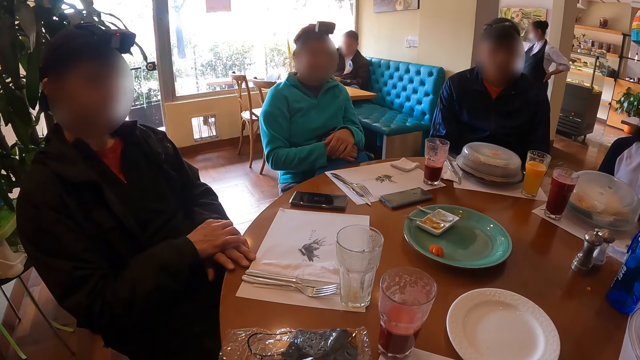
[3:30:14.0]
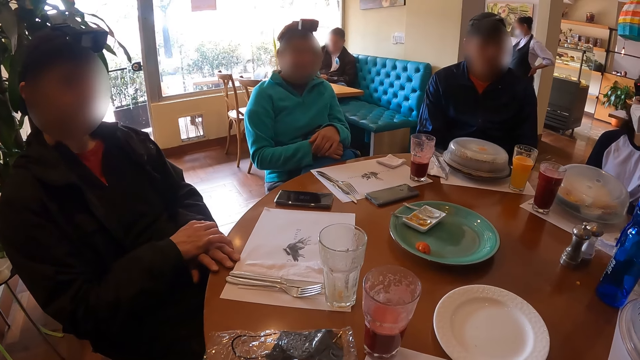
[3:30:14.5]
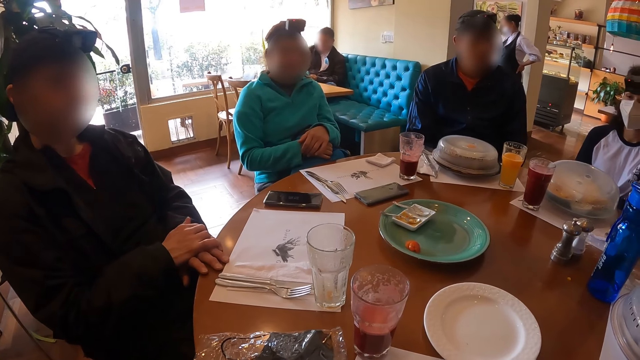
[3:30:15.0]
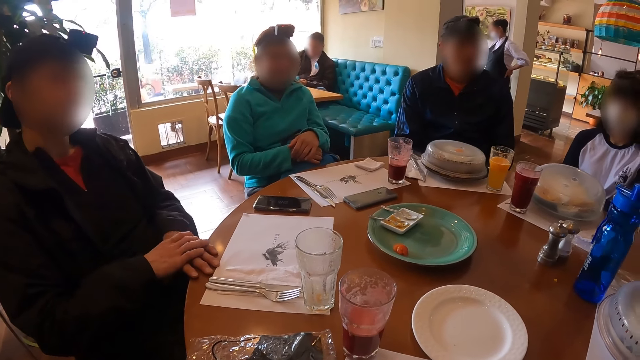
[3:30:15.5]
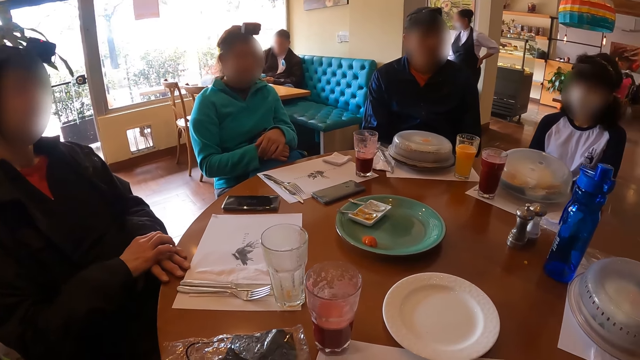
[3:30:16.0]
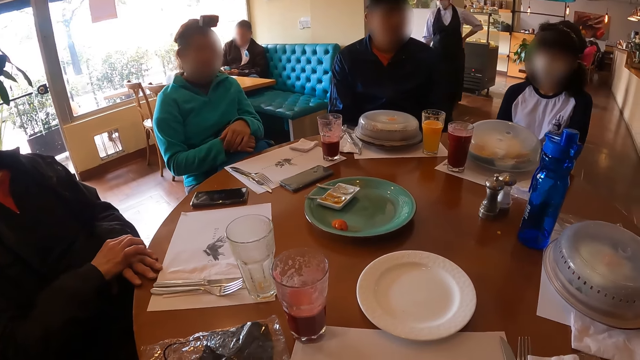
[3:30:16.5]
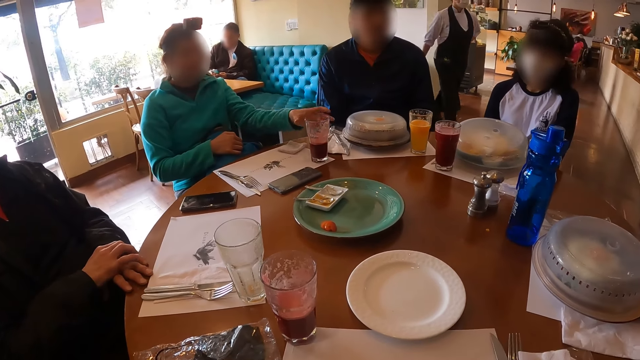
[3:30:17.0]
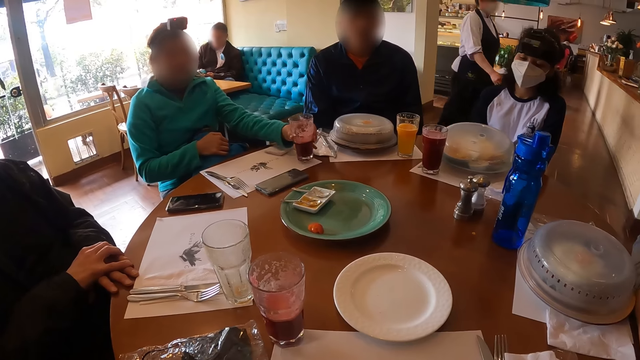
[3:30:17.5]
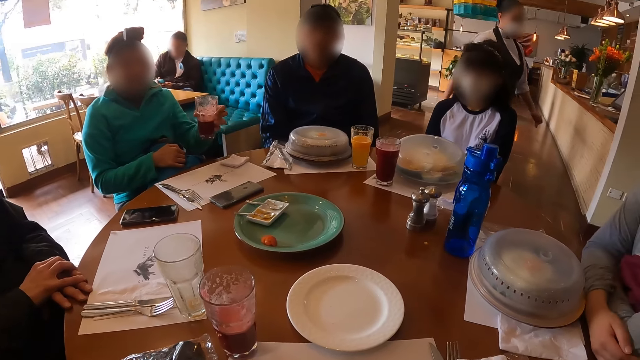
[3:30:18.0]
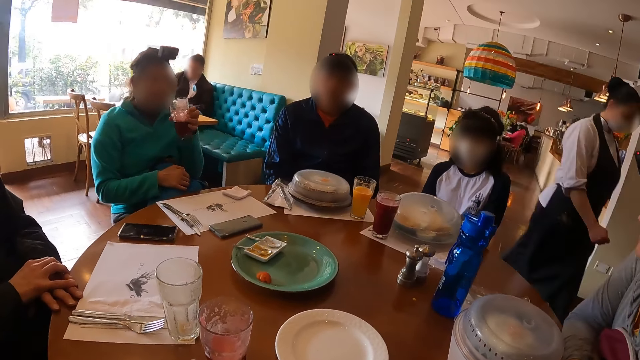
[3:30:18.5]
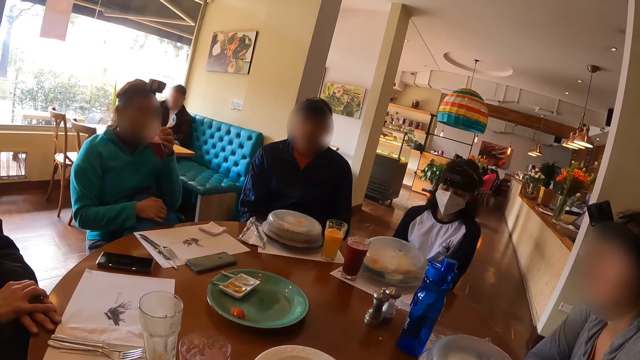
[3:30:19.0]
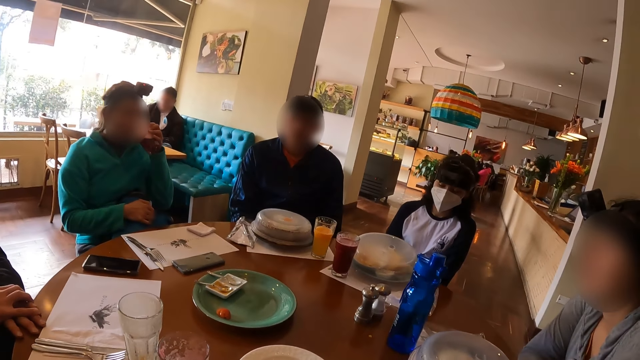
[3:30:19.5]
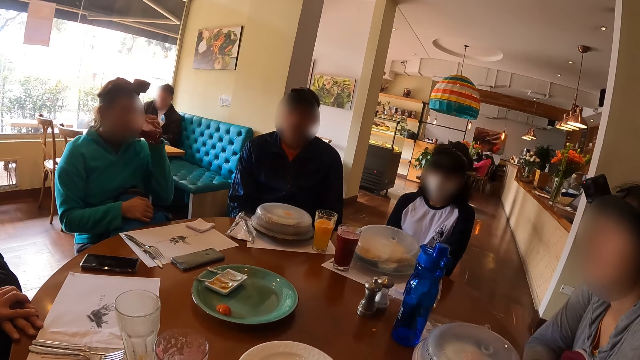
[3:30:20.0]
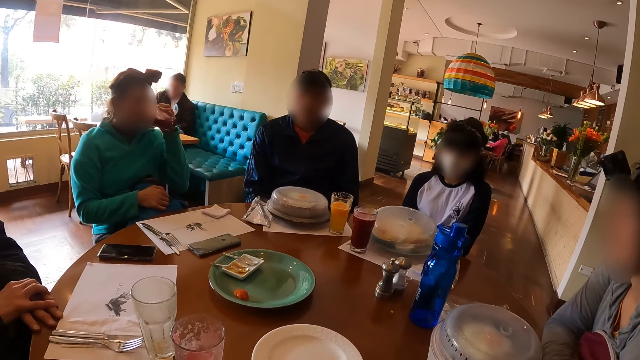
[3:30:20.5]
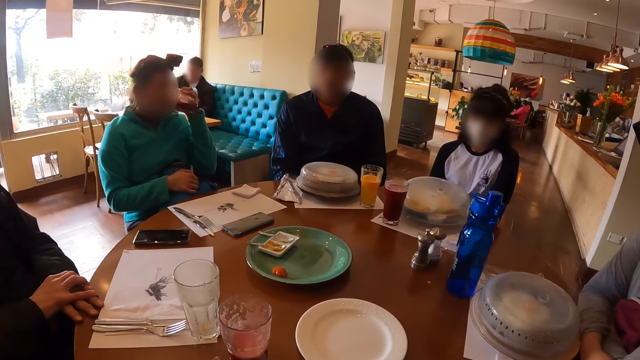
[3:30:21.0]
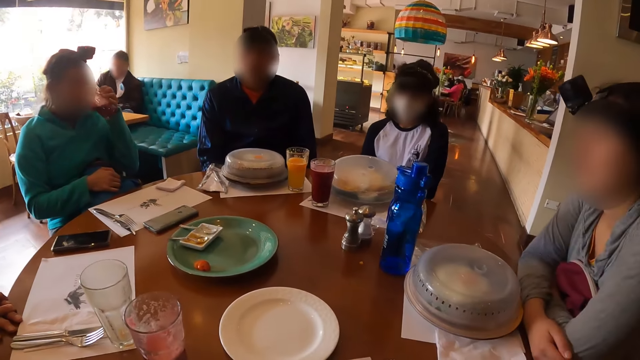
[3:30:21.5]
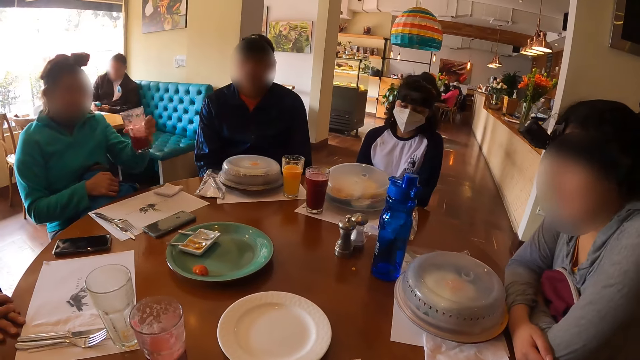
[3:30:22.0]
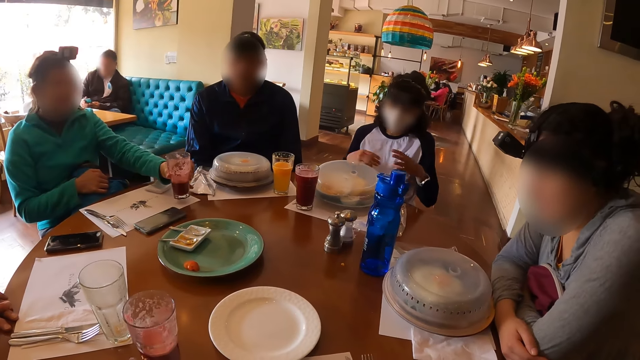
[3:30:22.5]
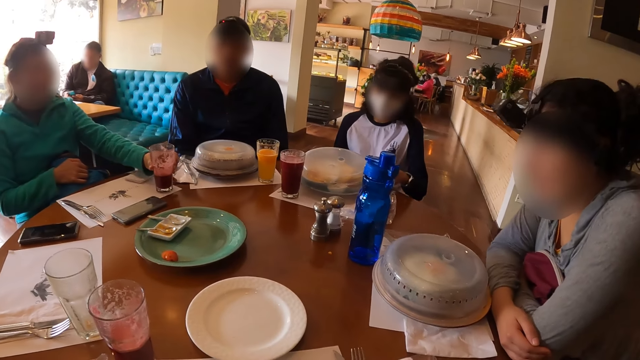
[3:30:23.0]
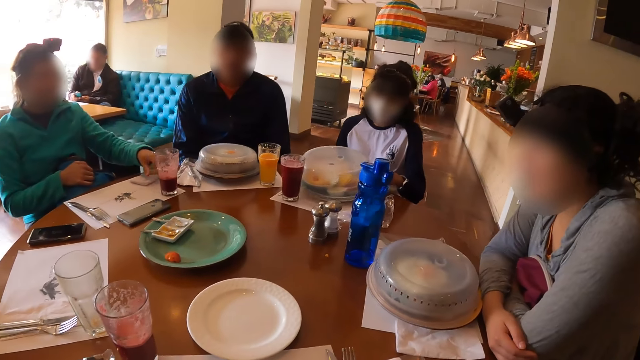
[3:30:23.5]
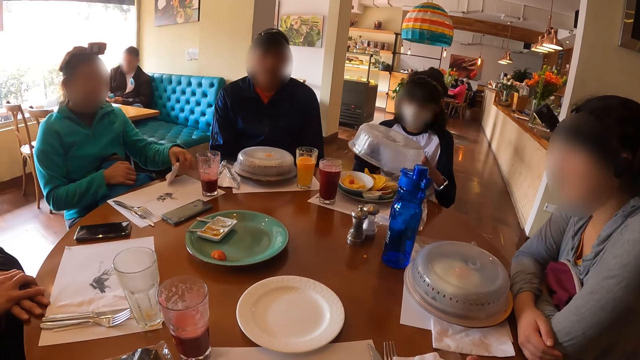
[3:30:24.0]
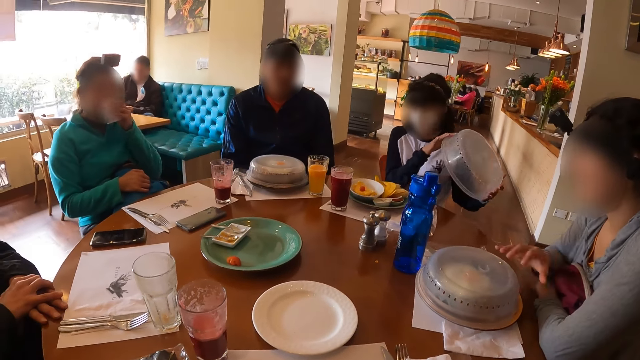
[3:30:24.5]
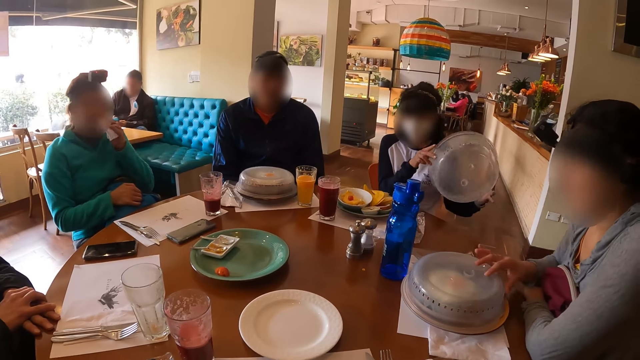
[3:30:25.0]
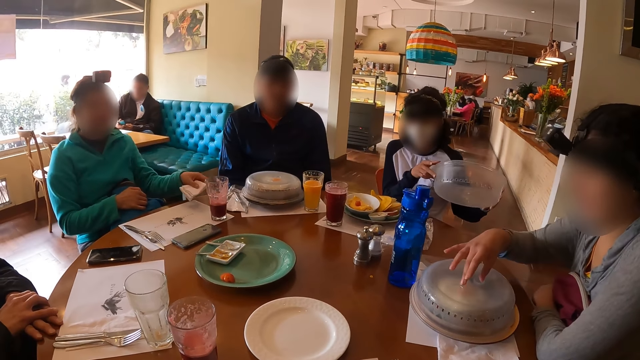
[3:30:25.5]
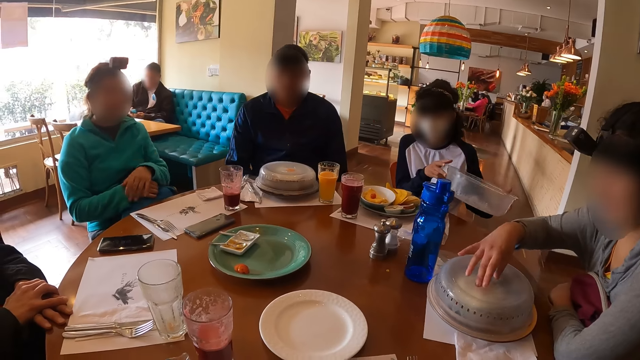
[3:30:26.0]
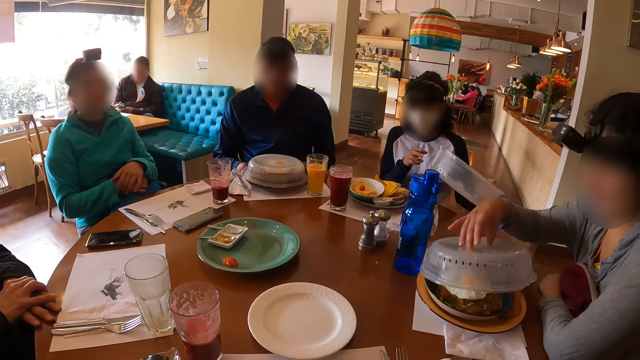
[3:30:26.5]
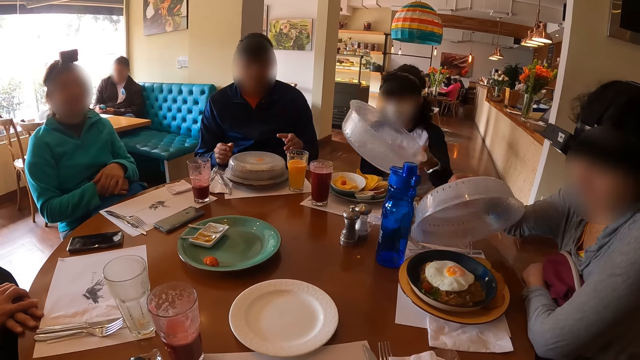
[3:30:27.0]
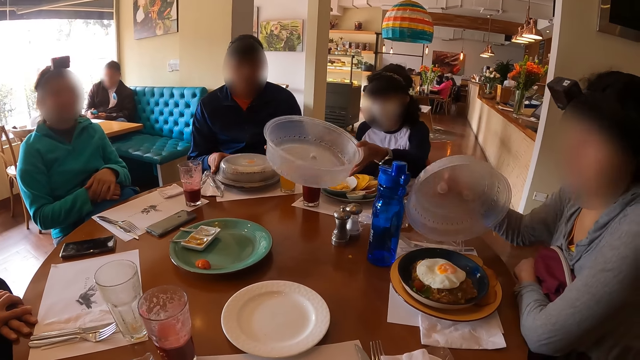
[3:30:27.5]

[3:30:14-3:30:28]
A woman picks the glass cup of smoothie from the table with her left hand. The woman drinks from the glass cup of smoothie with her left hand. The woman drops the glass cup of smoothie on the table with her left hand. Another woman opens the cover of the plate of omelet on the table with both hands. The first woman picks the tissue paper on the serviette on the table with her left hand and cleans her mouth with the tissue paper in her left hand. A third woman touches the plate of omelet cover on the table with her right hand and opens the cover of the plate of omelet on the table with her right hand.

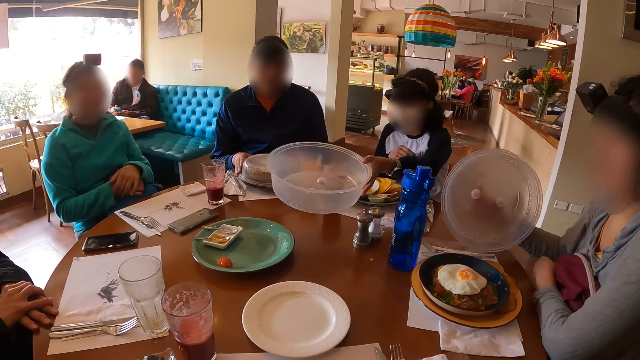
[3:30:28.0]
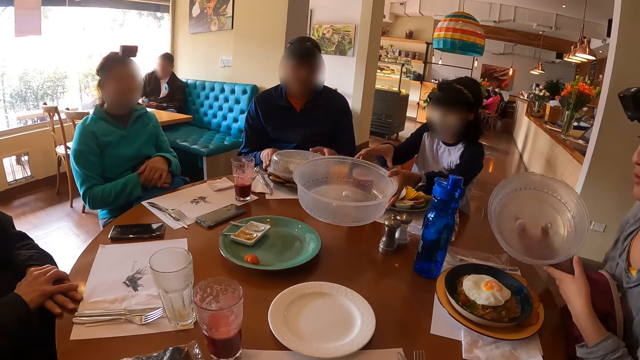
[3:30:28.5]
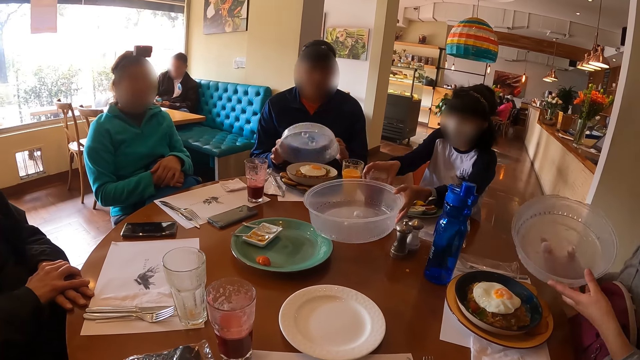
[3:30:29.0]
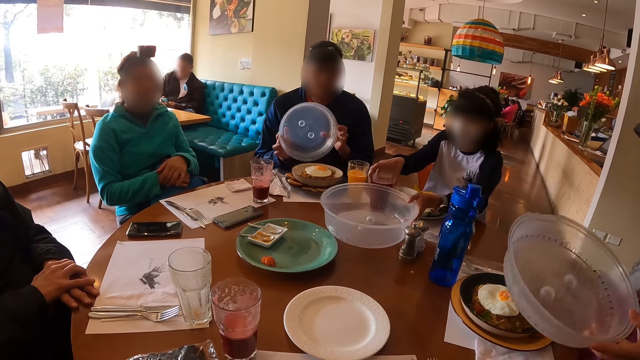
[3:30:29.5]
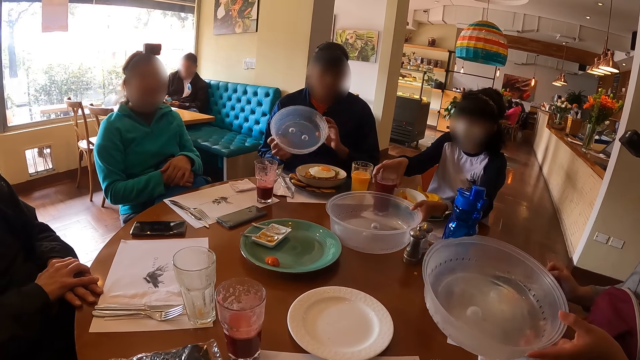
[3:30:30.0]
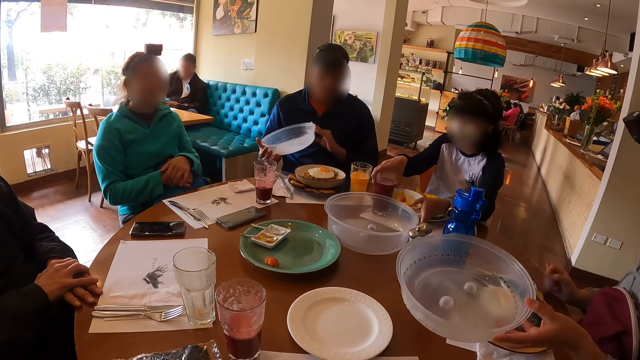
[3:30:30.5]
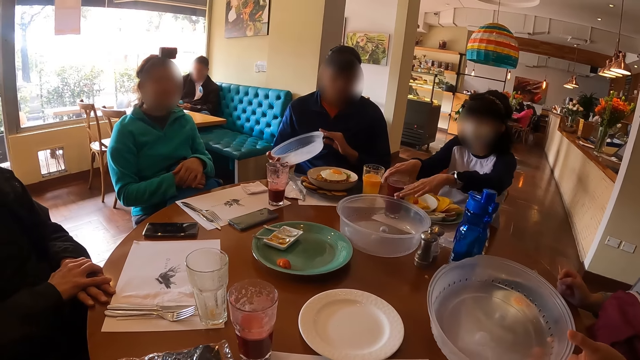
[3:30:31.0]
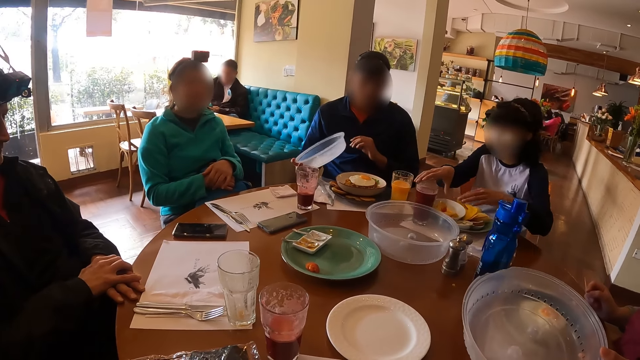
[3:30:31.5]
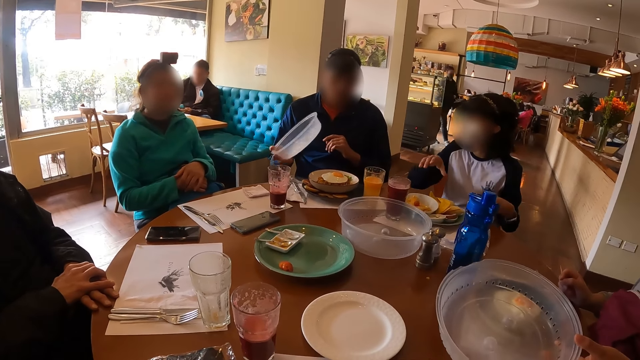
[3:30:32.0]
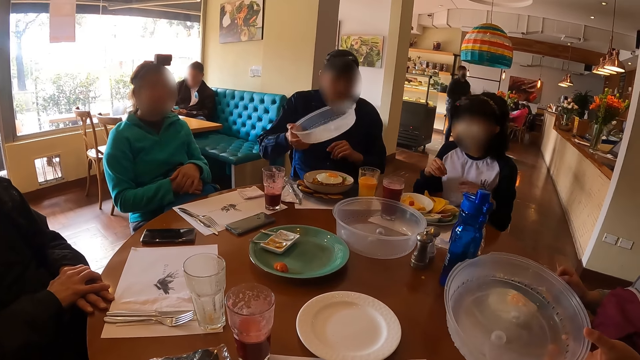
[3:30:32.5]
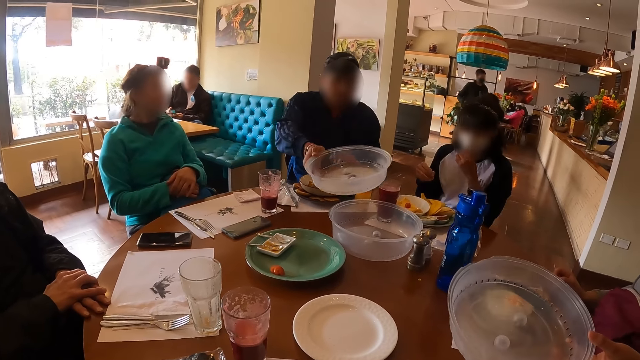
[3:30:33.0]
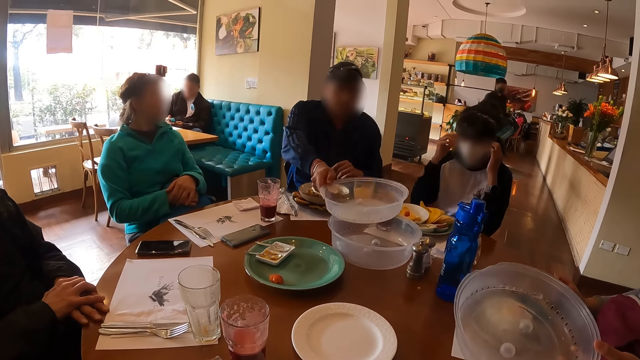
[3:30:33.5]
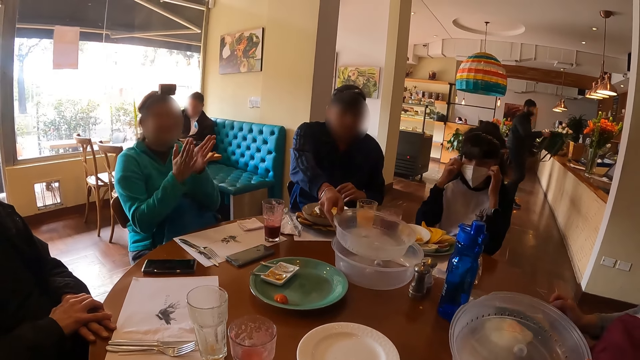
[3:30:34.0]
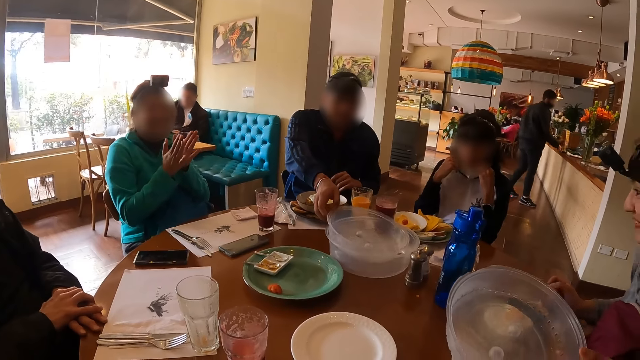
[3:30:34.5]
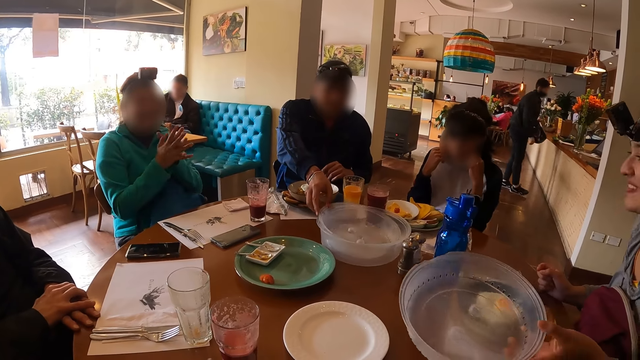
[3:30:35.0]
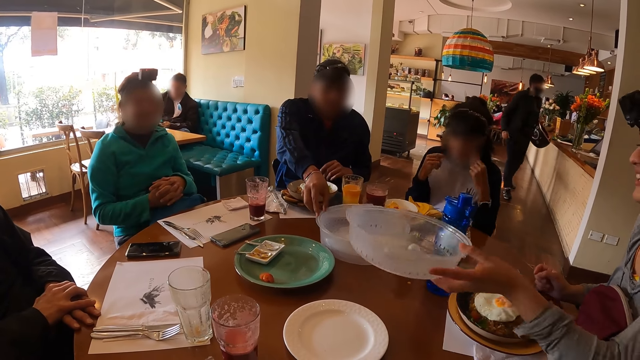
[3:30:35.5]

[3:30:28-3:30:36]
A man opens the cover of the plate of omelet on the table with both hands. The third woman passes the cover of the plate of omelet to her left hand. The second and third women put the covers on the table, the second woman with her left hand. The second woman moves a glass cup of smoothie on the table with her right hand and gesticulates with her left hand. The first woman jams both hands together. The man drops the cover of the plate of omelet on the table with his right hand.
